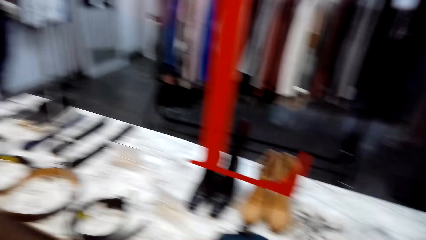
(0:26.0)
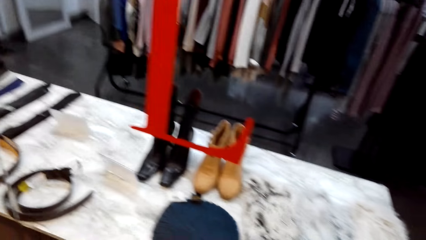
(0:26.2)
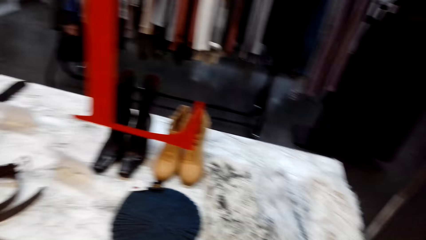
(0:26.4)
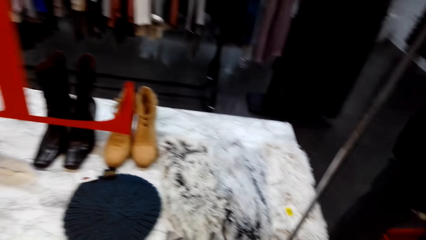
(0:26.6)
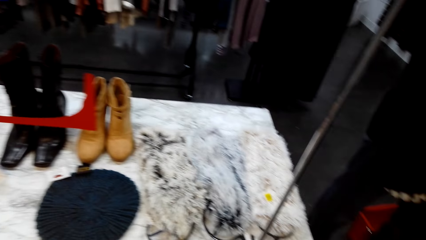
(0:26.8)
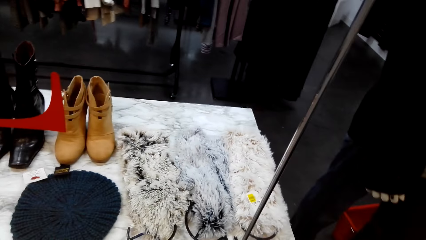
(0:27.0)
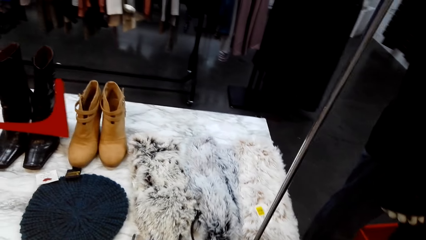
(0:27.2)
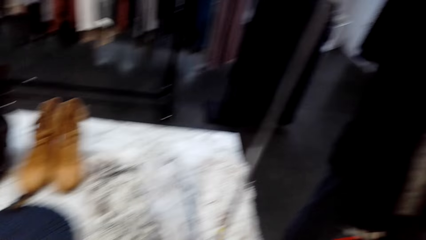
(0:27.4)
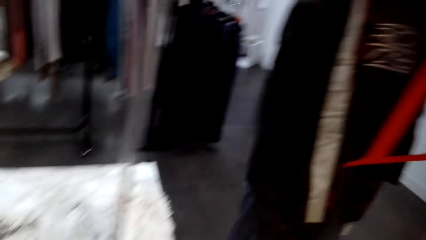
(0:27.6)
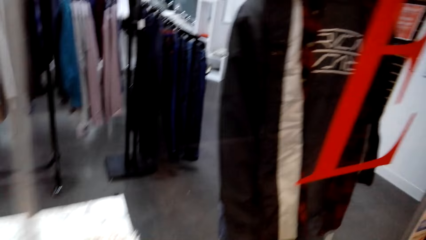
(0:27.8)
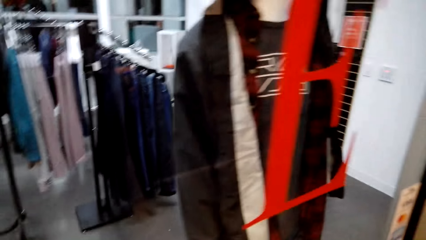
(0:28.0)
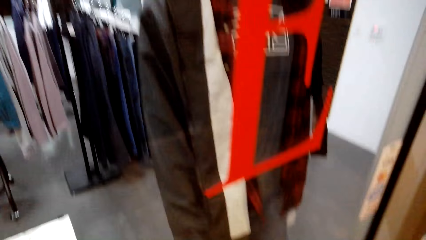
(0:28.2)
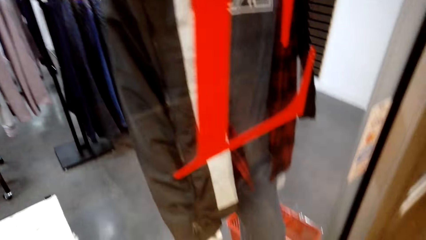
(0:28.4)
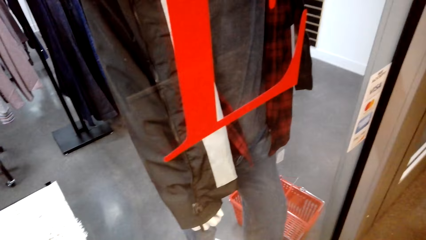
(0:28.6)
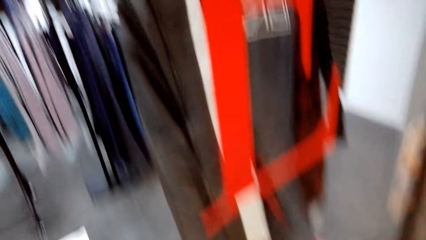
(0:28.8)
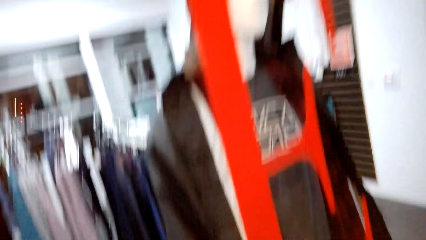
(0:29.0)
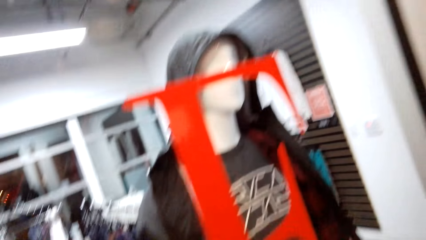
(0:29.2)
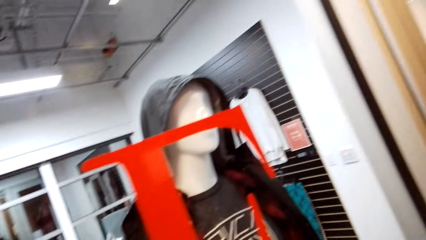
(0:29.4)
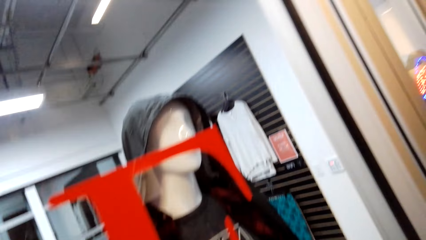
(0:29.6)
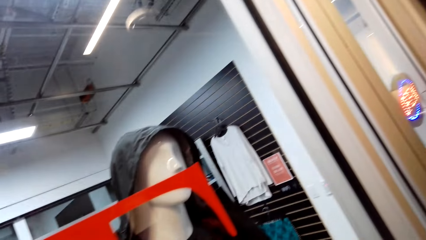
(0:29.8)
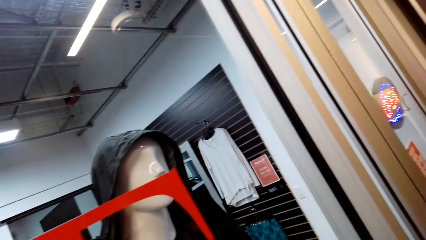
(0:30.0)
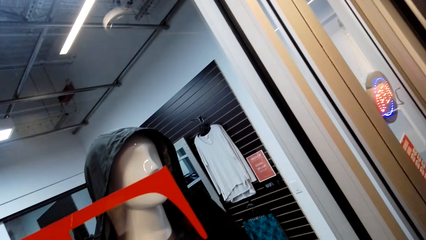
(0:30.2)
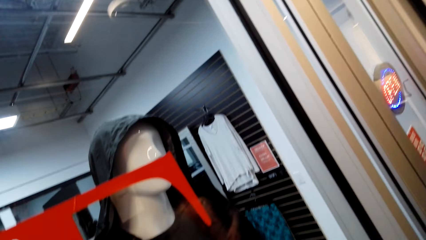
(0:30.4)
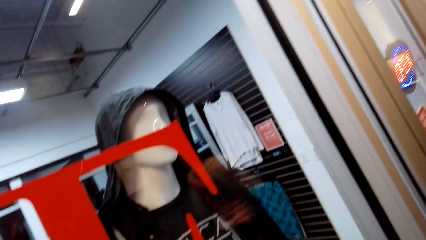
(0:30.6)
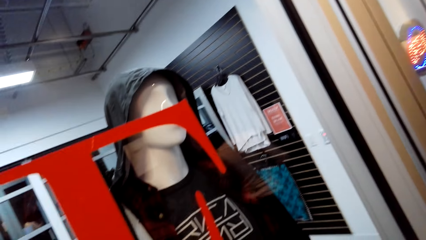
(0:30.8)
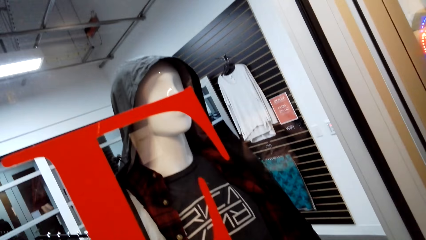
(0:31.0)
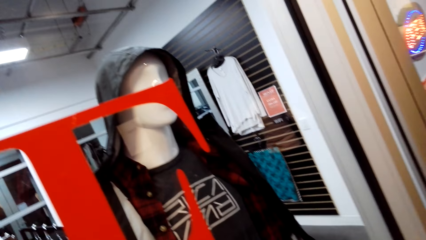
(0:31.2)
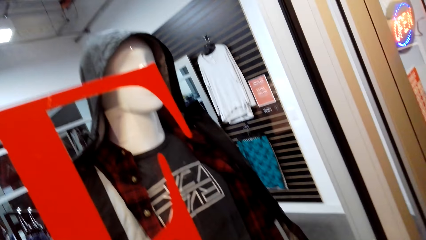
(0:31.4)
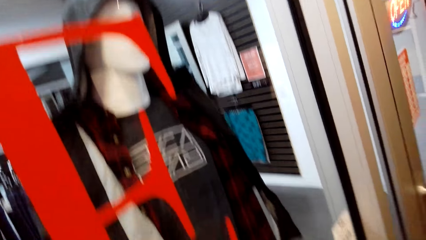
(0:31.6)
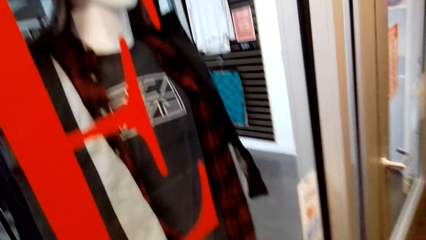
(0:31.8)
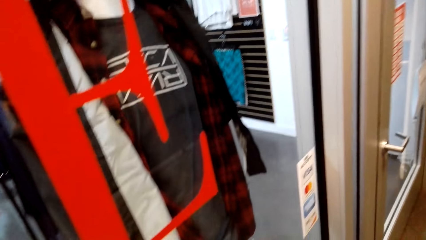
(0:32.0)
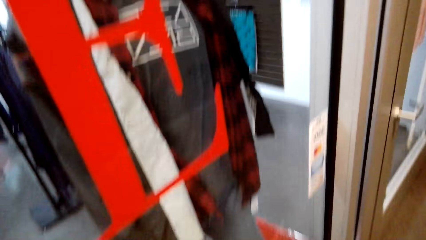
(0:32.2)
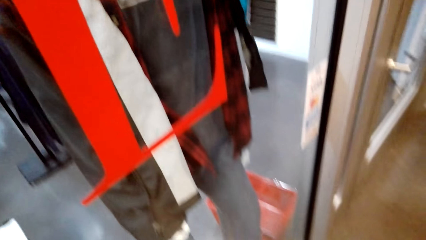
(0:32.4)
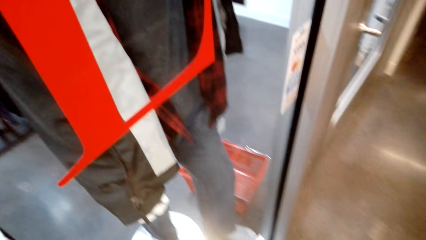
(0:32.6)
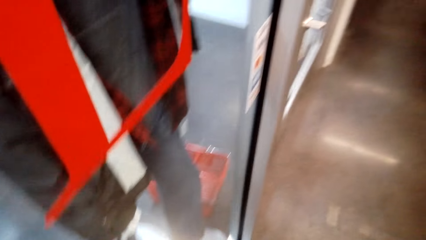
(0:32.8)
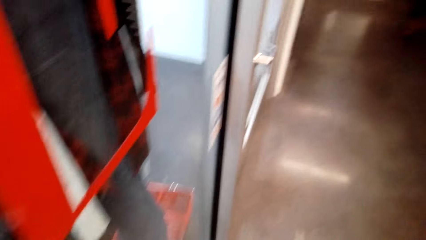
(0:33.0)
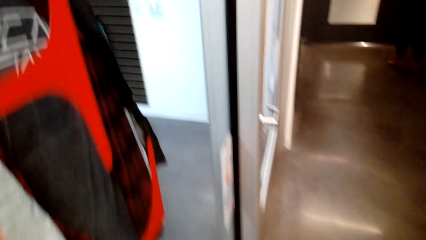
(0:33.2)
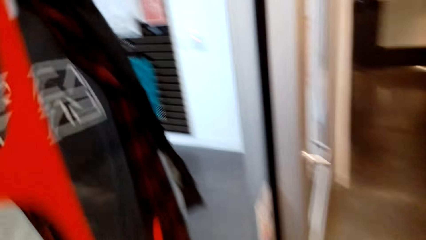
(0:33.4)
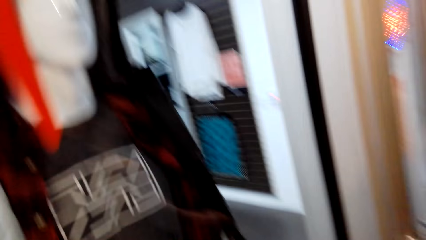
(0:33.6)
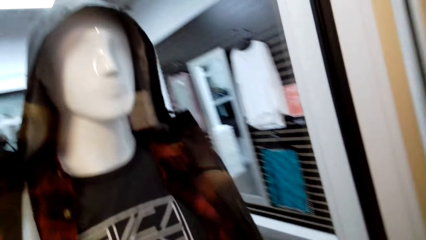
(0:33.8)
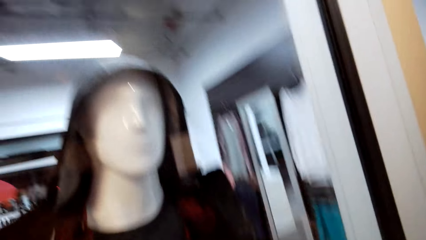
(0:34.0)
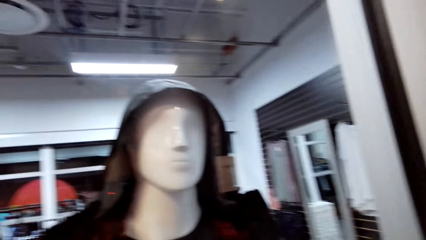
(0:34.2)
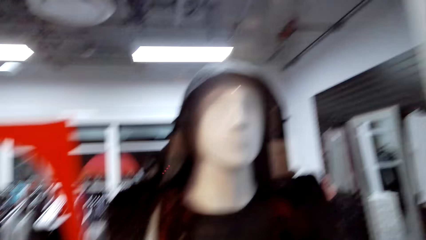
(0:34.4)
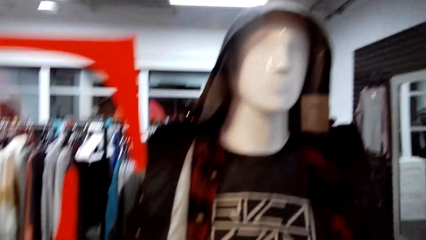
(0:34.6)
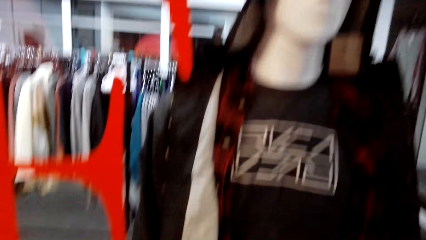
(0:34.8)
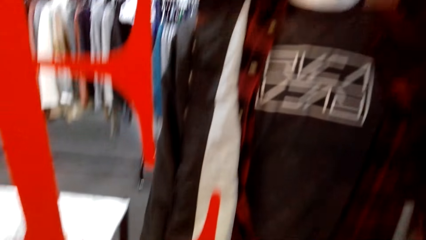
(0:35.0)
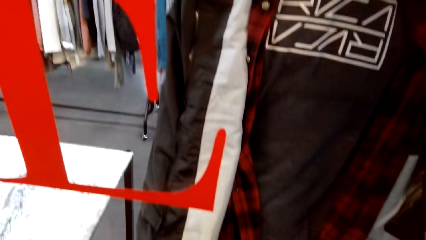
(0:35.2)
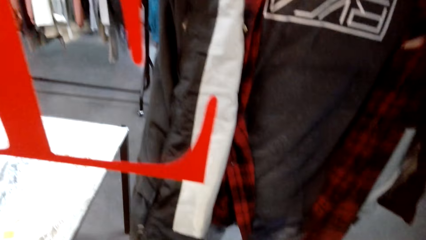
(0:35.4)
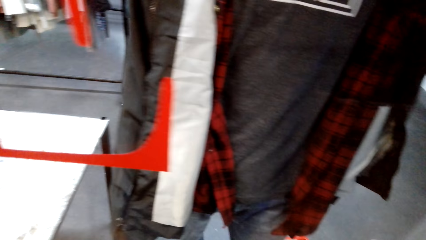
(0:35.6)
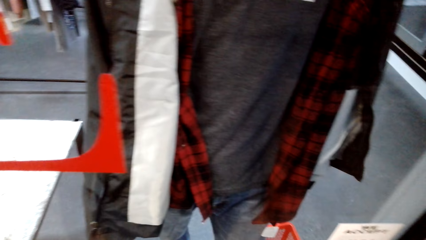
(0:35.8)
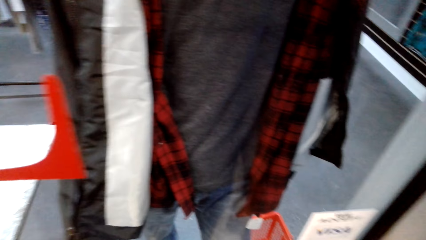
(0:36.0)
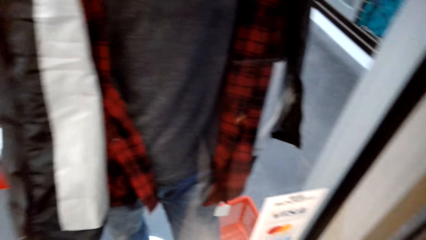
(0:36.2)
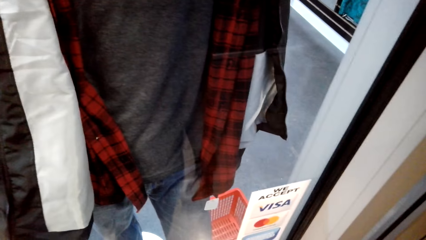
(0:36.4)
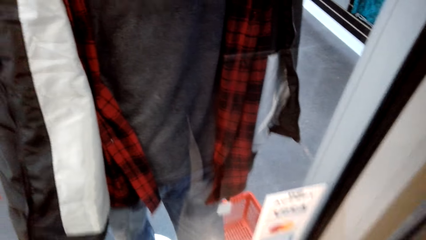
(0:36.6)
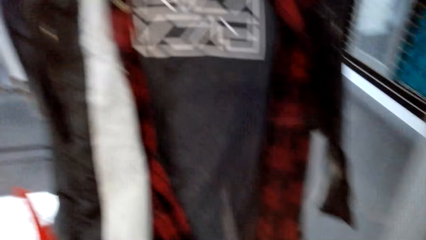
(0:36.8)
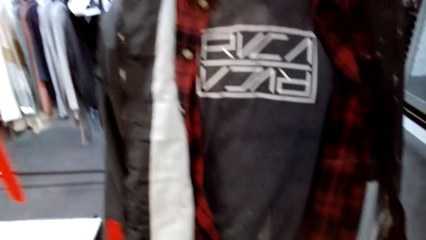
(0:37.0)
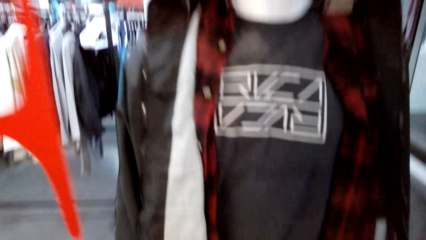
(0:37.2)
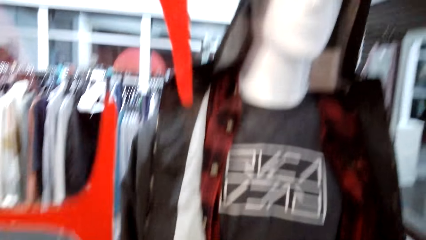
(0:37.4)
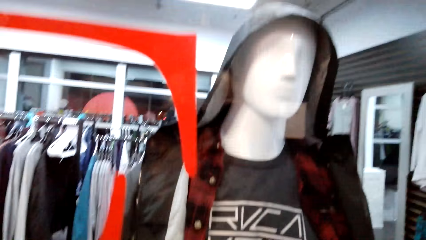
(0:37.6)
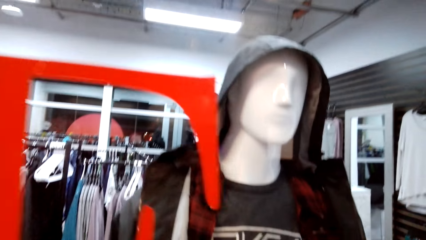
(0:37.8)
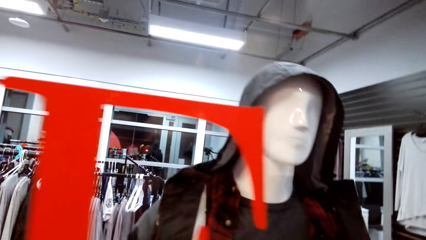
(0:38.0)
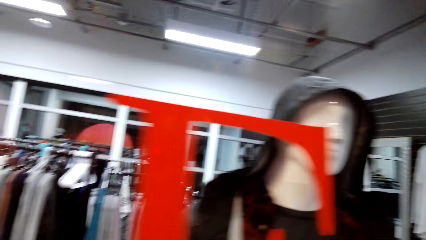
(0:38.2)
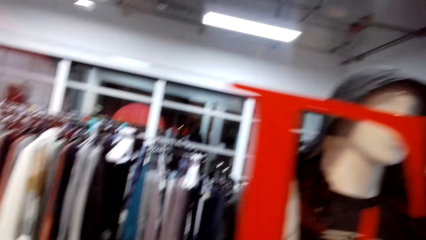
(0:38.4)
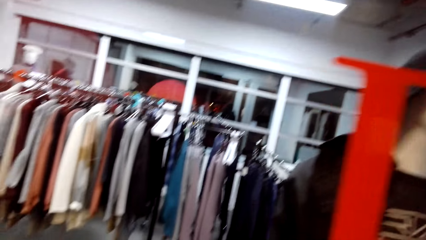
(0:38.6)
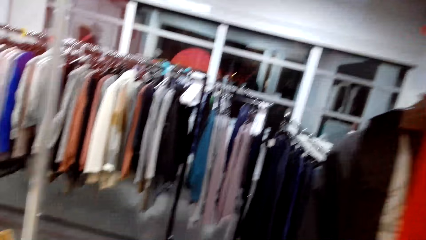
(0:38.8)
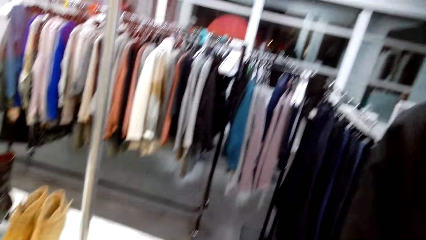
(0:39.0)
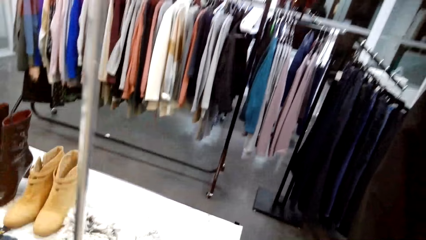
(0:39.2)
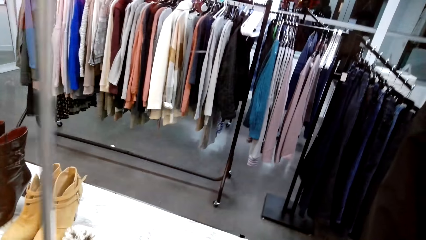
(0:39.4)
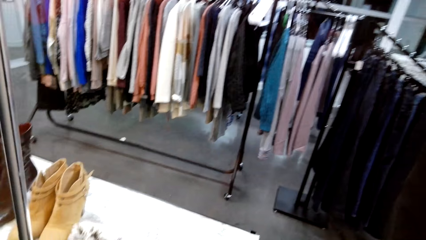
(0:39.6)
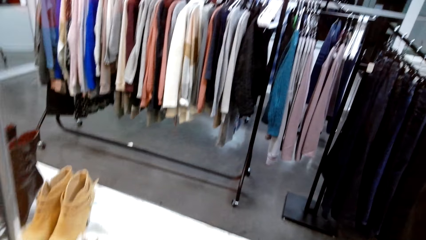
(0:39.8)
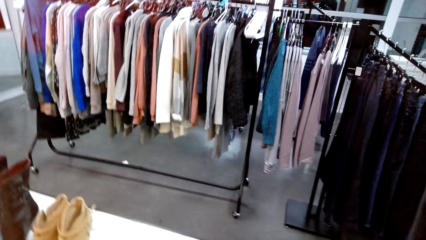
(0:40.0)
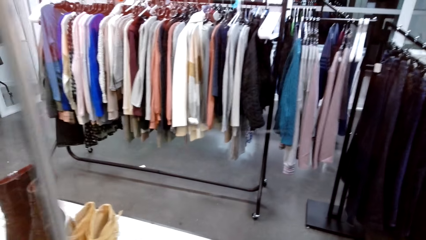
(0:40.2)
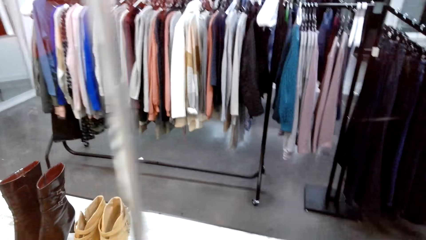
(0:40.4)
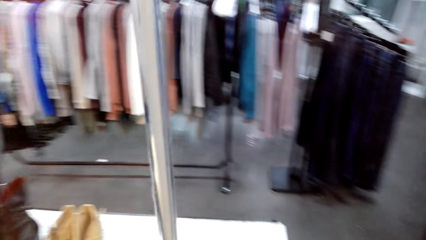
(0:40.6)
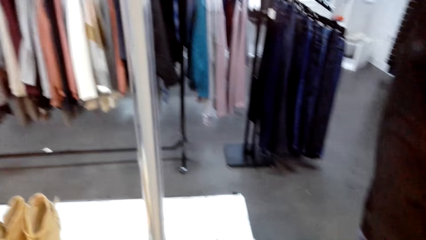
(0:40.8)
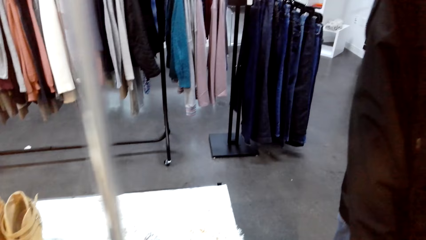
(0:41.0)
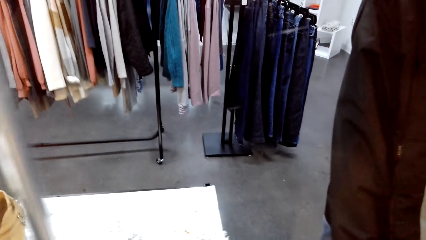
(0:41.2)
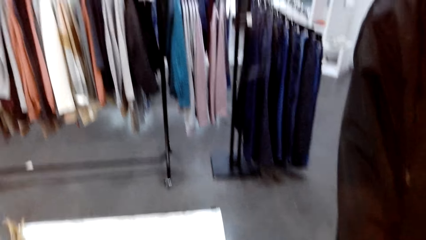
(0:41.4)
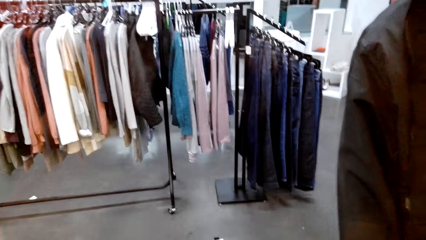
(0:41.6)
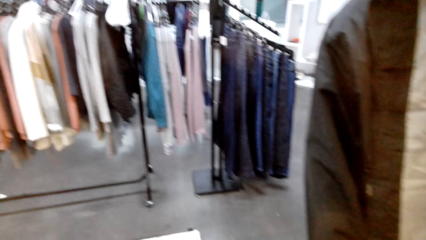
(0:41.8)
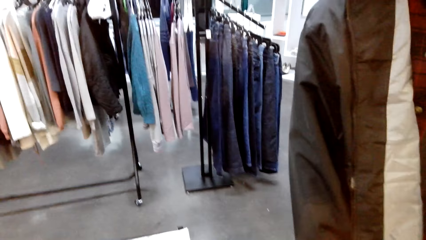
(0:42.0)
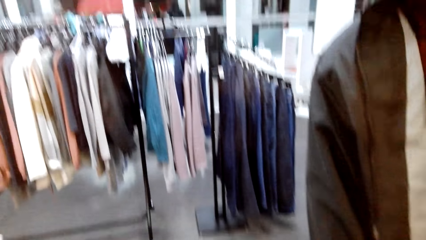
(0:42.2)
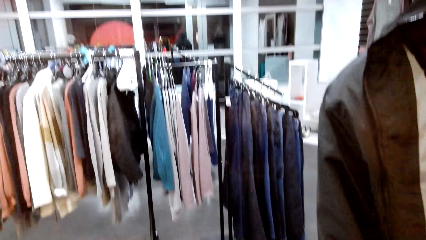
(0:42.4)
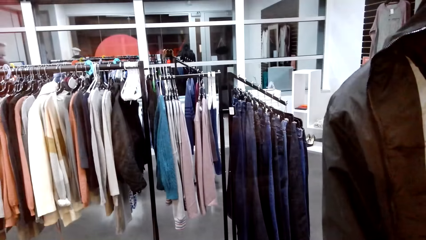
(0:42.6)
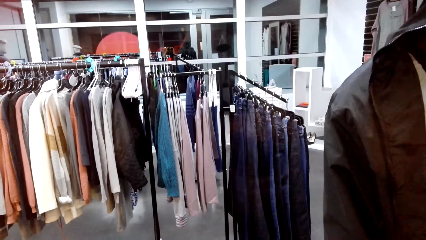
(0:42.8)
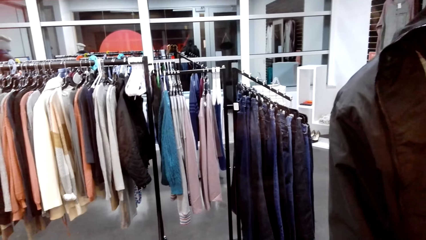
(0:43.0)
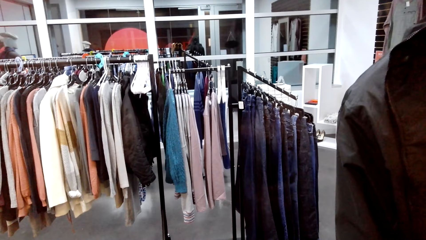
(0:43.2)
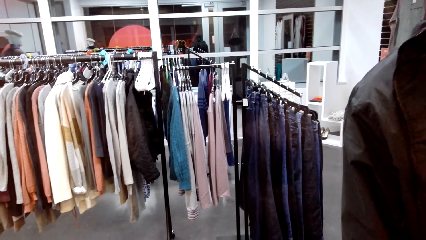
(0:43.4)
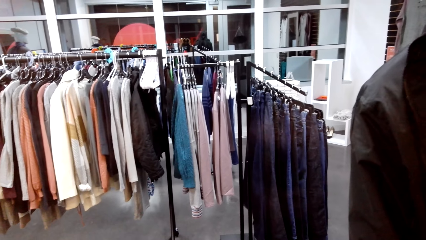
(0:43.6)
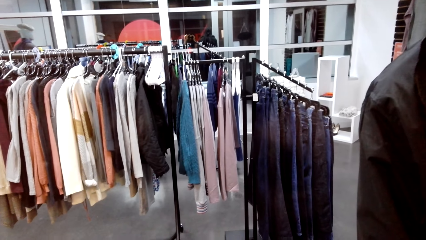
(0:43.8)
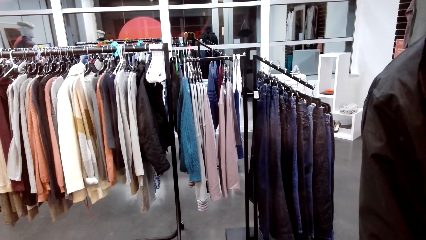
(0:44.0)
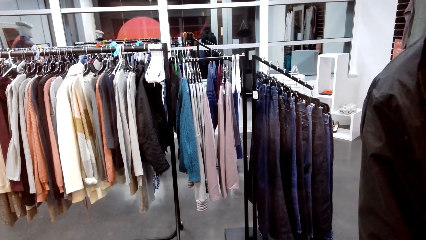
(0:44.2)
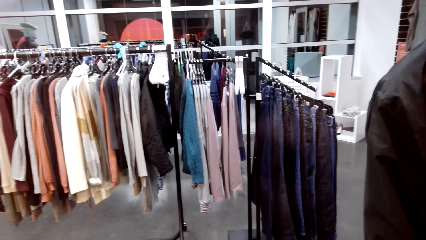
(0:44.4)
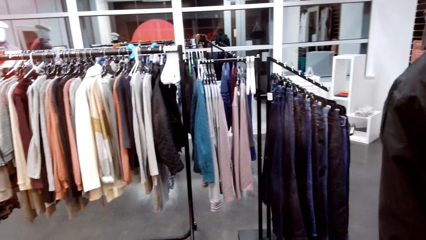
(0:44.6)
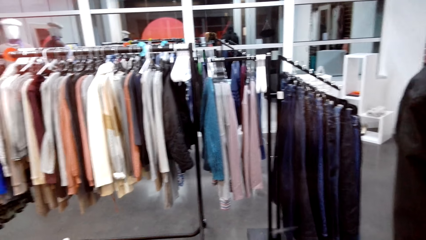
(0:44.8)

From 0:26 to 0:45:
The camera wearer looks at the mannequin. They look at the clothes through the glass.
